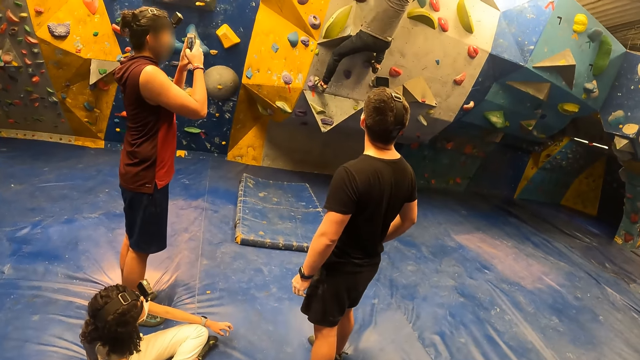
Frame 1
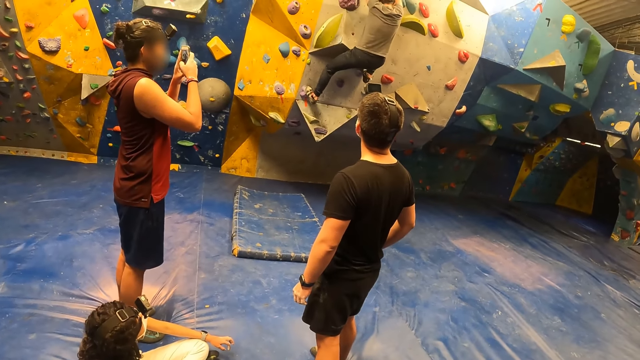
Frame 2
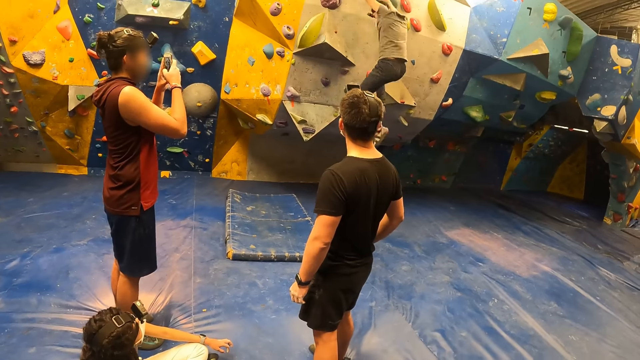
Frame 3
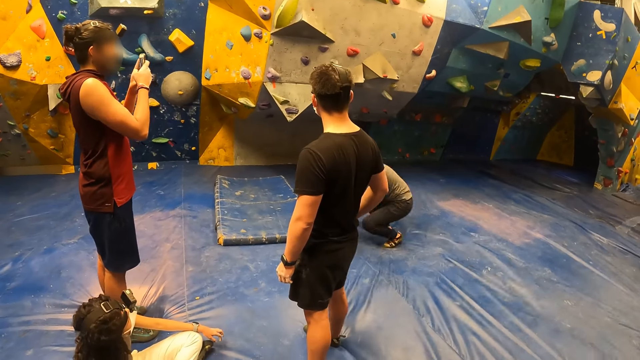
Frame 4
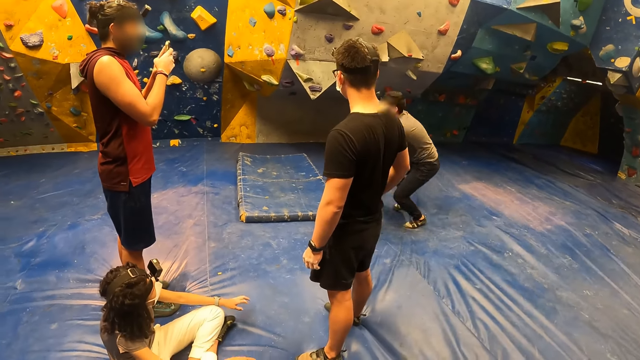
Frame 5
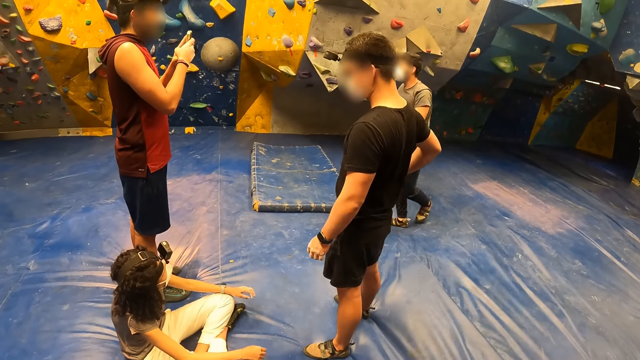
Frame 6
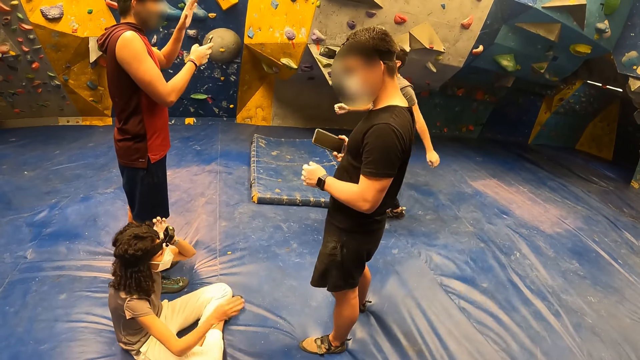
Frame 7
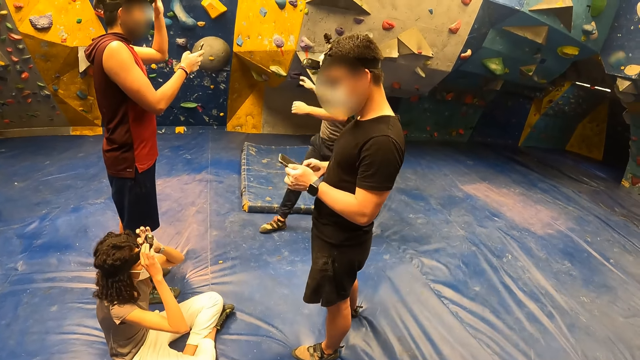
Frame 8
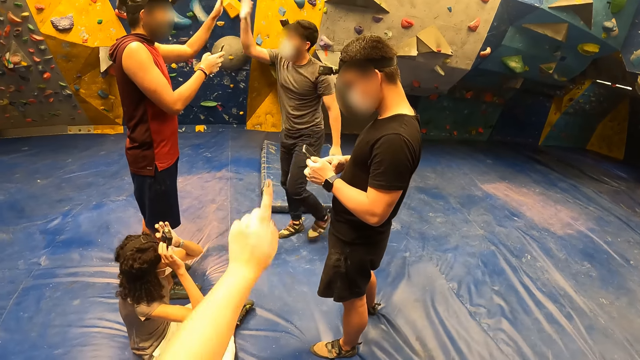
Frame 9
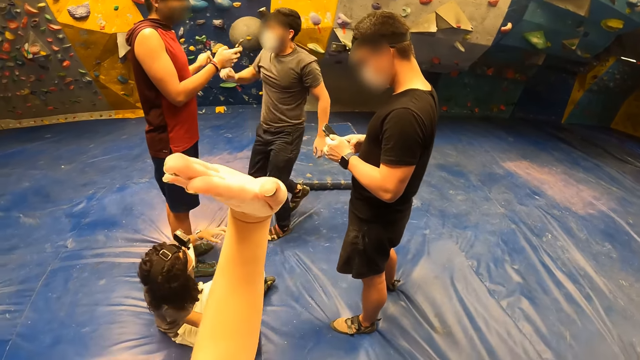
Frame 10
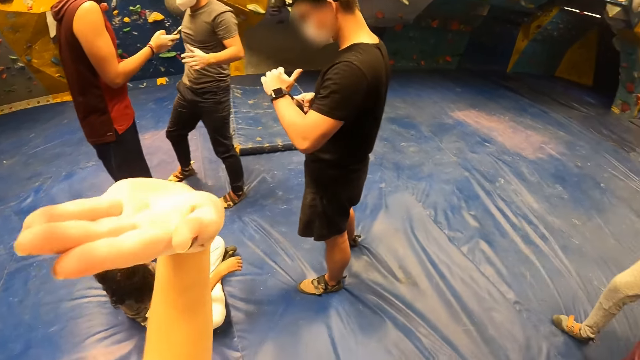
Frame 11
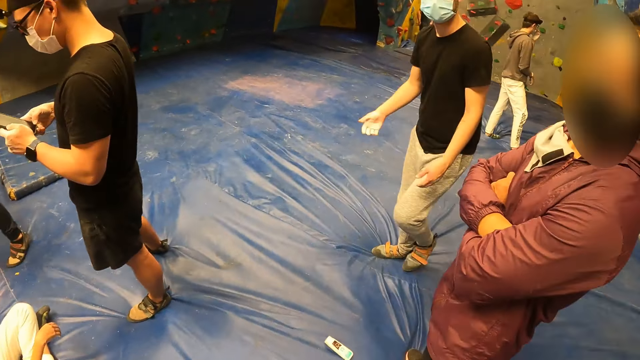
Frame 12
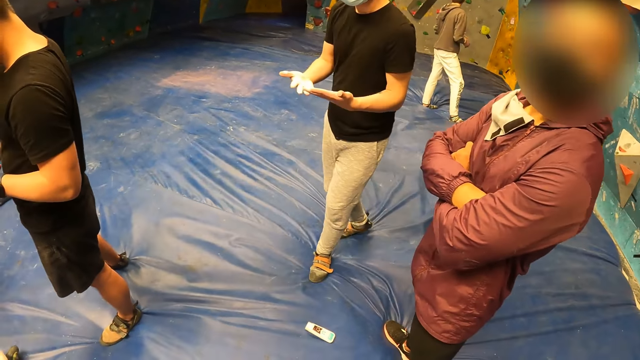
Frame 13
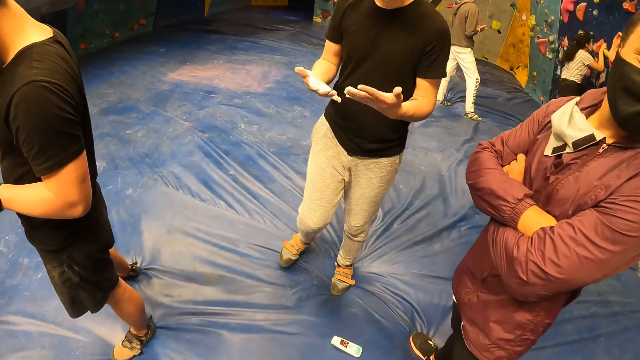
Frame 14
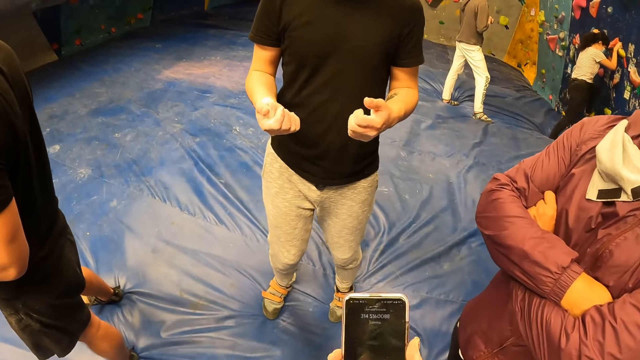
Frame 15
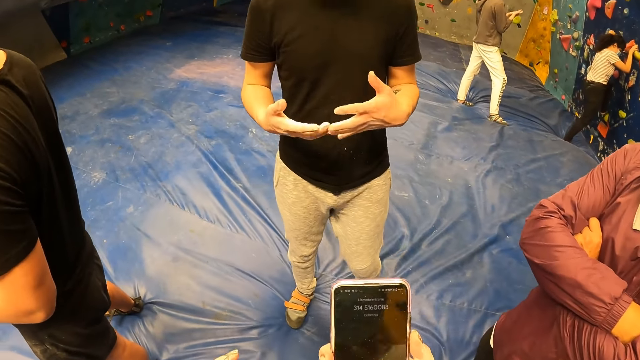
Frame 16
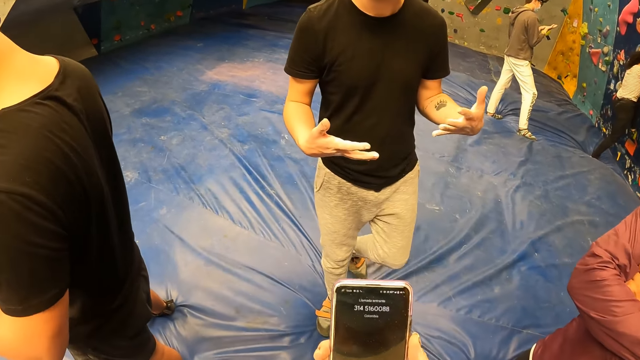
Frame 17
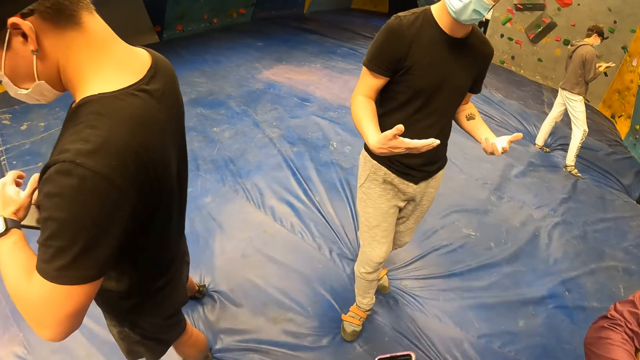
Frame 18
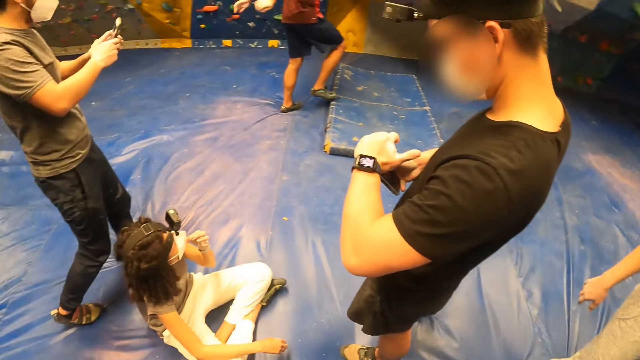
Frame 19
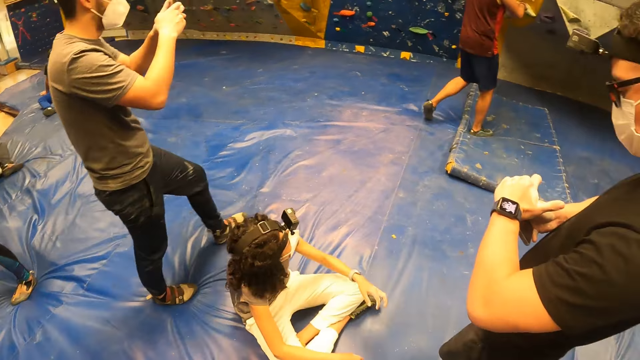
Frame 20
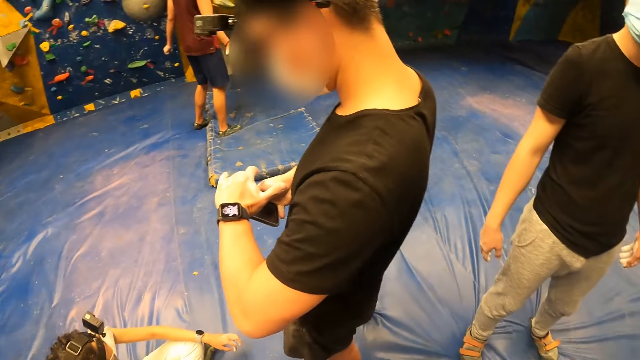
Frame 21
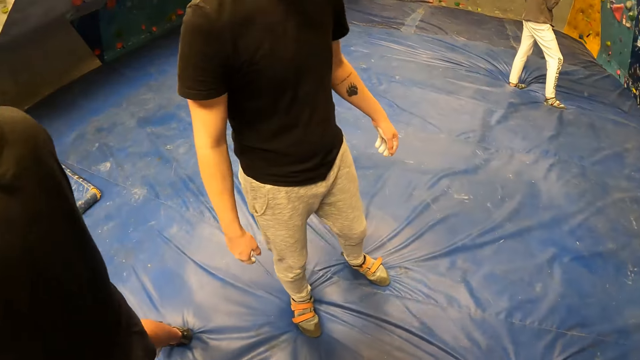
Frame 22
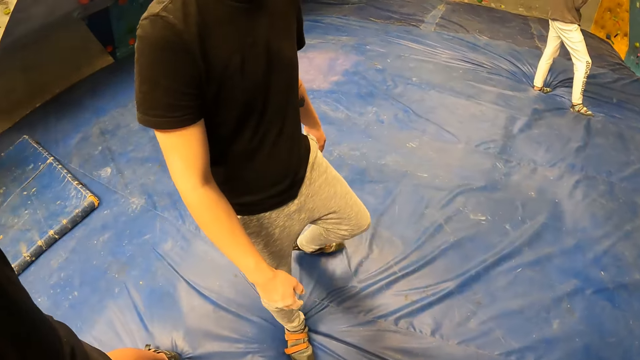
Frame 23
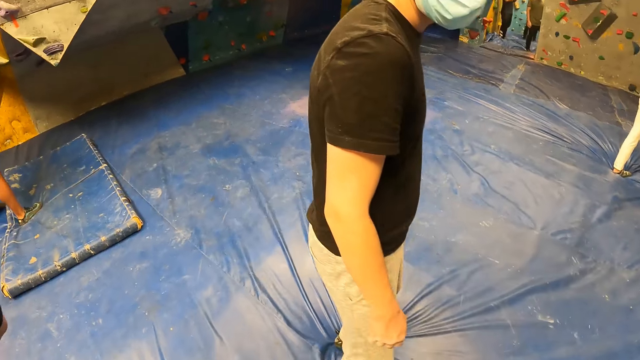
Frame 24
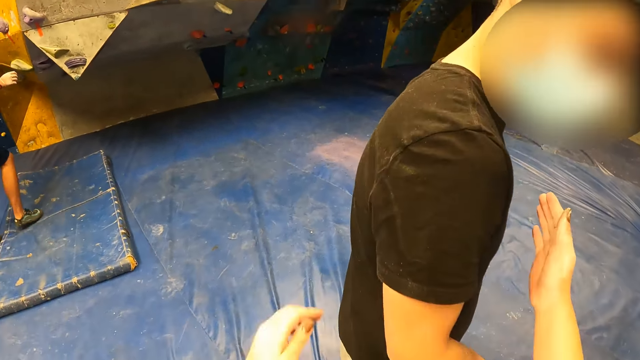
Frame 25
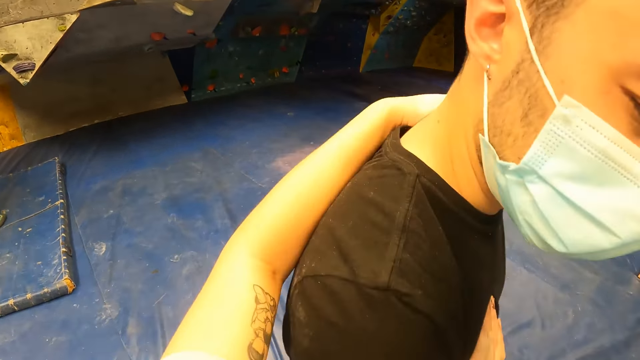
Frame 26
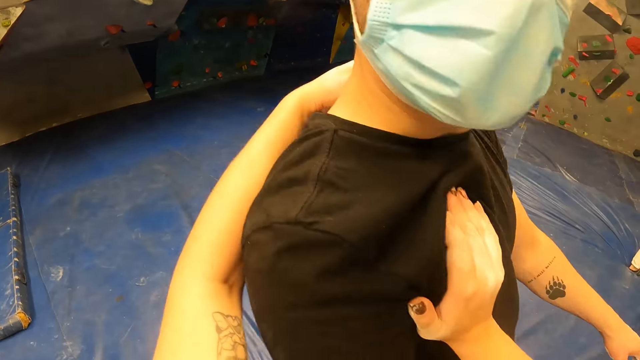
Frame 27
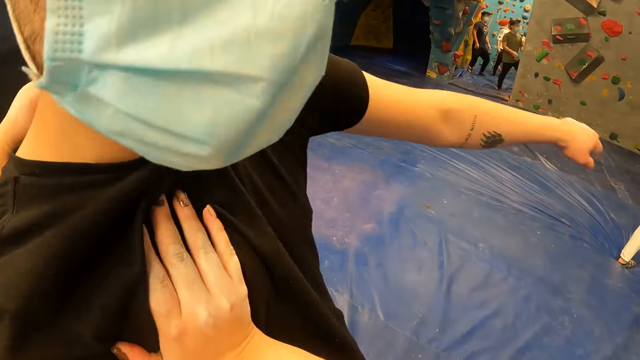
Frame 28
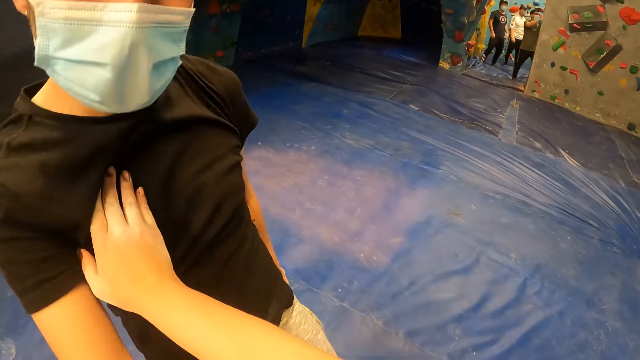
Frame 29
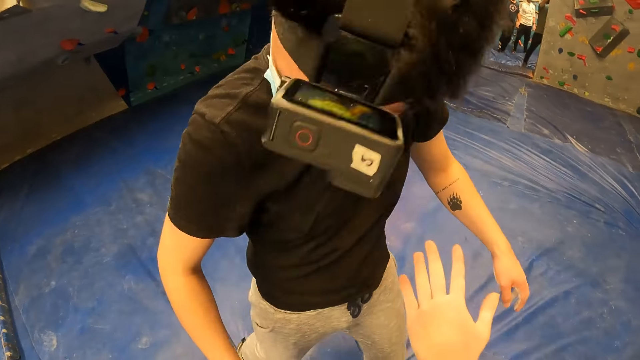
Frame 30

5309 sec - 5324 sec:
A man jumps off the wall. Another man brings out a phone from his pocket with his right hand. The camera wearer raises her left hand. The first man gives a third man a high-five. The camera wearer looks around the room. She operates the phone with her right hand. She lifts the phone. She looks around the room. She pushes another man with both hands. She holds the man.

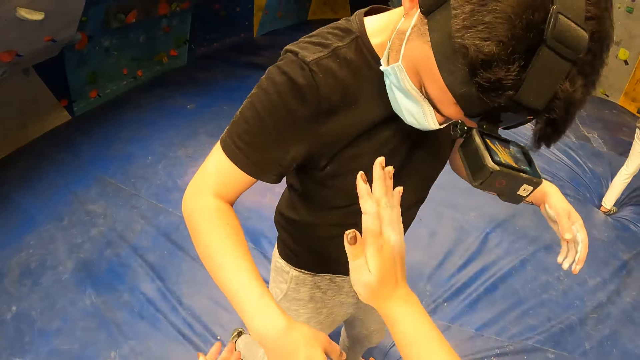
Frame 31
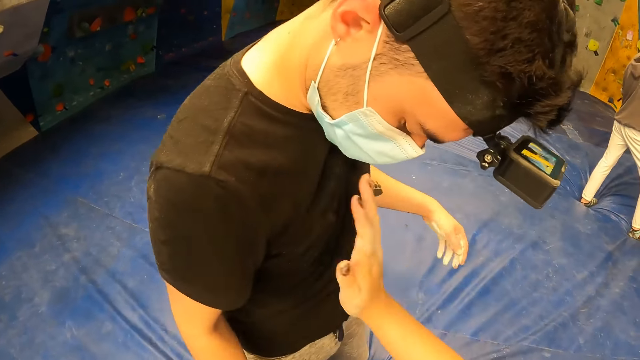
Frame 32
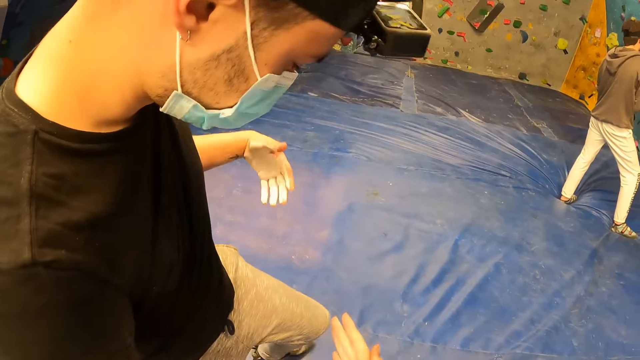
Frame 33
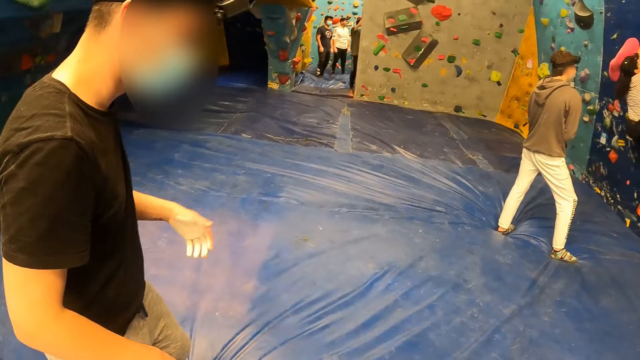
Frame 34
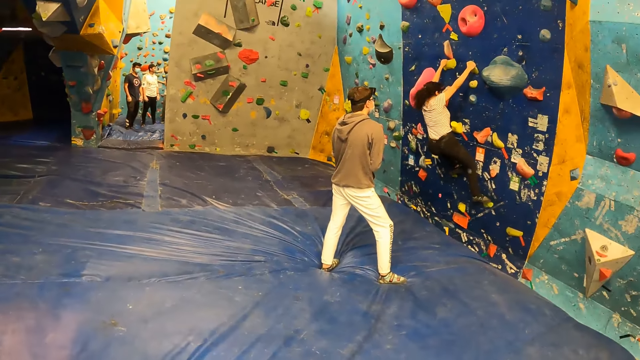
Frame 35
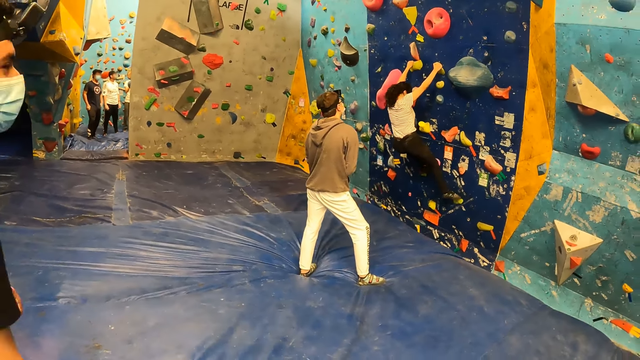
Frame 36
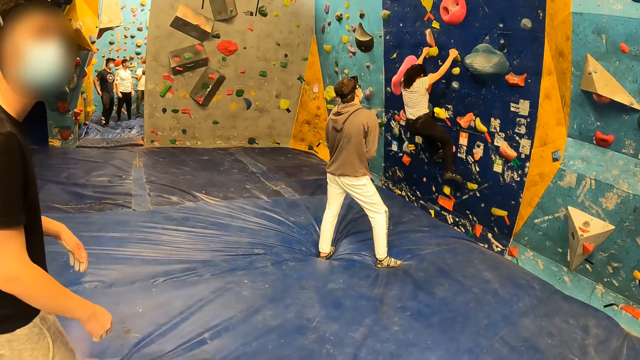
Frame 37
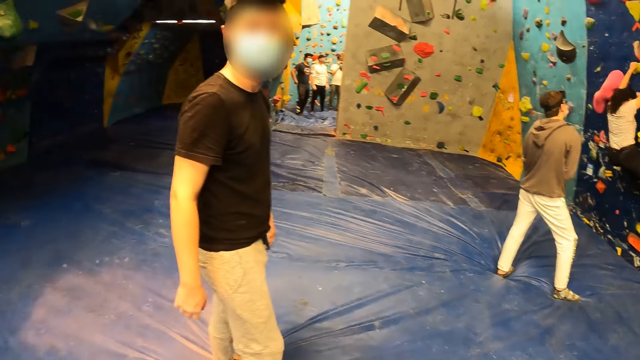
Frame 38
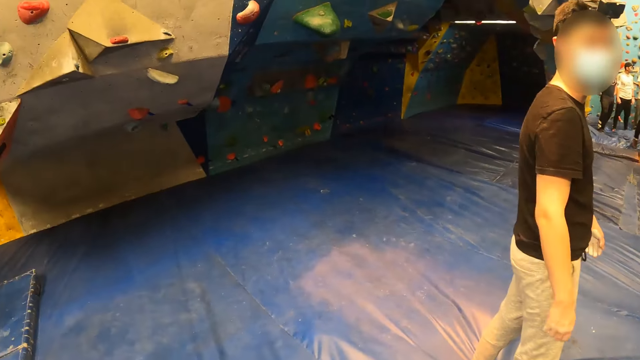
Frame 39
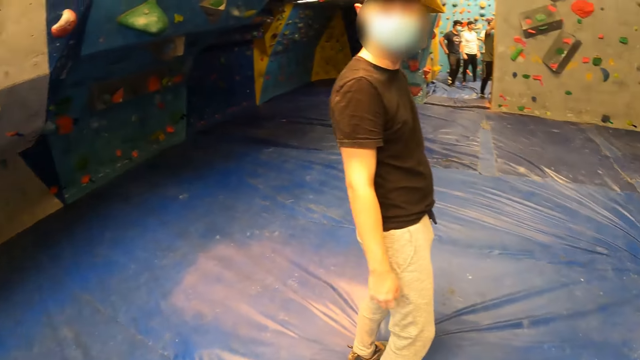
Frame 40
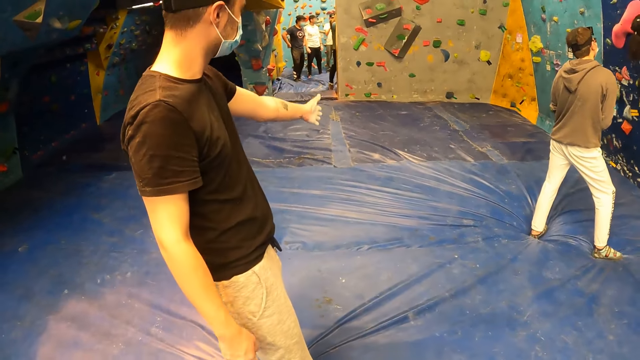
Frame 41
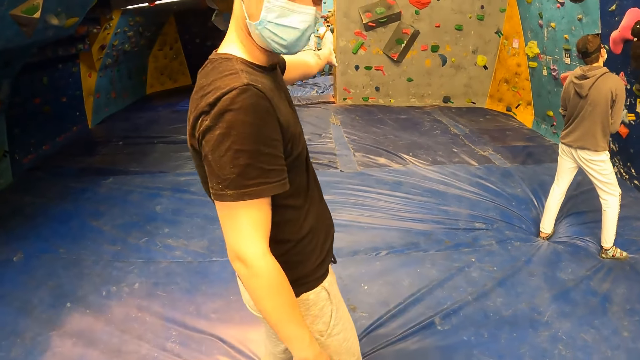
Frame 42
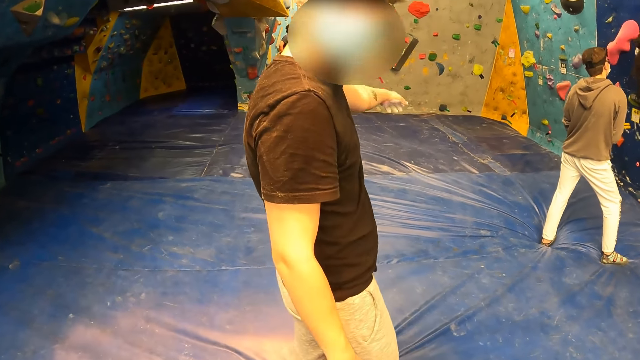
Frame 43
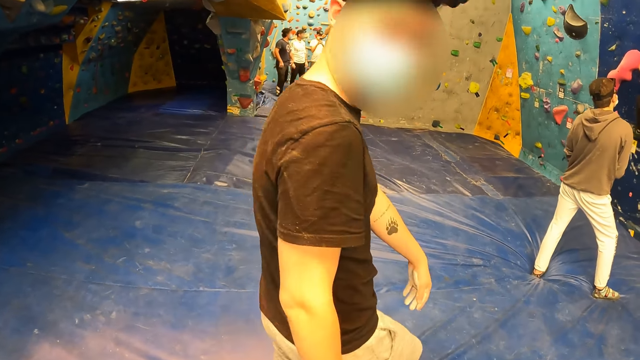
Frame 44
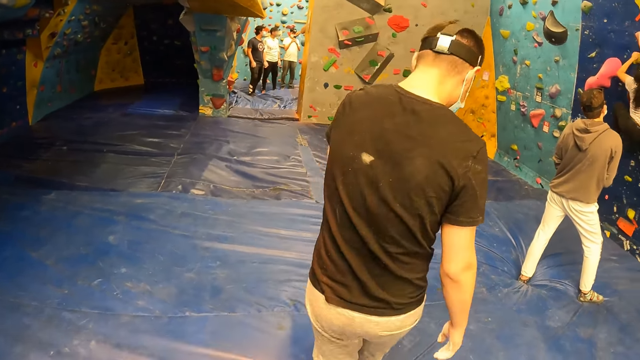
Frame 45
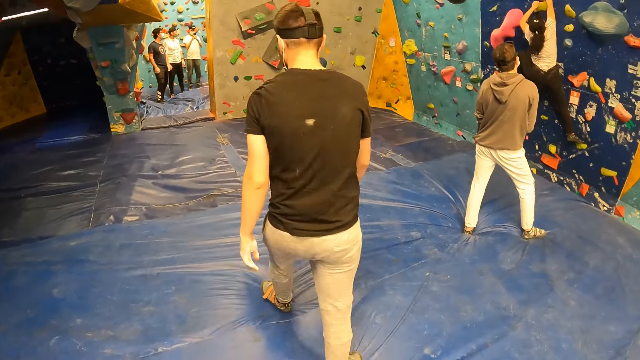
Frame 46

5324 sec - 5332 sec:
A woman climbs a wall with both hands. The camera wearer looks around the room. A man points to a door with his left hand. The man converses with the camera wearer.
